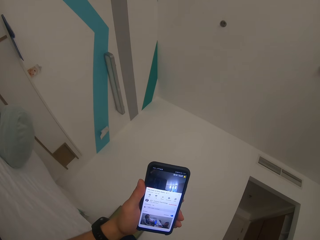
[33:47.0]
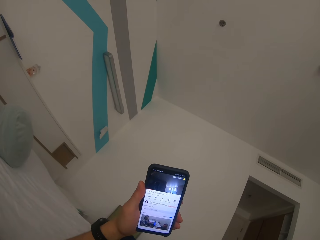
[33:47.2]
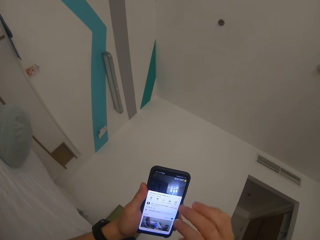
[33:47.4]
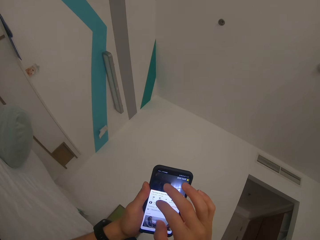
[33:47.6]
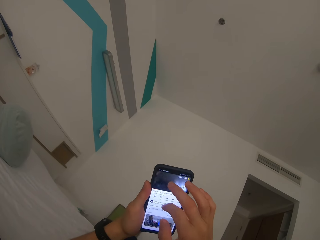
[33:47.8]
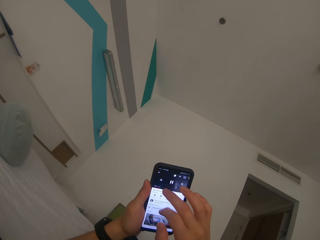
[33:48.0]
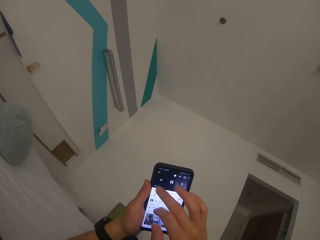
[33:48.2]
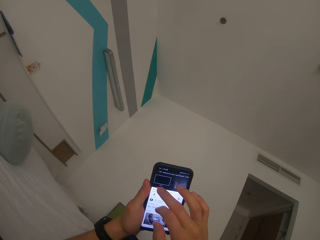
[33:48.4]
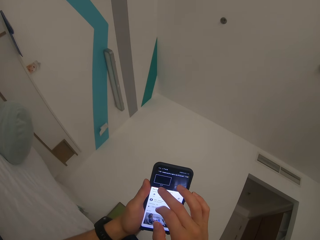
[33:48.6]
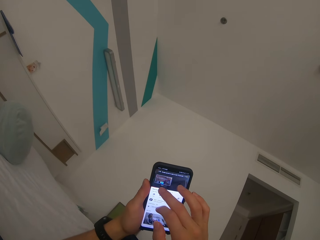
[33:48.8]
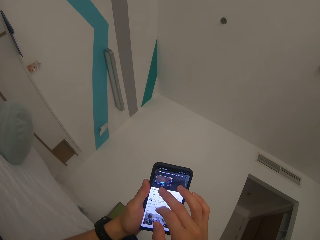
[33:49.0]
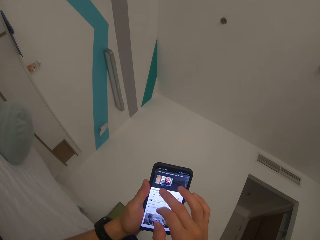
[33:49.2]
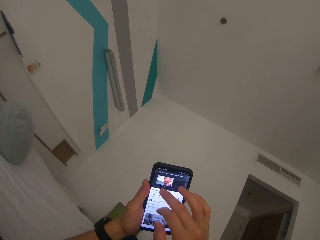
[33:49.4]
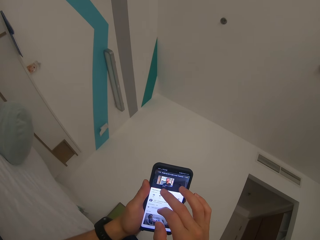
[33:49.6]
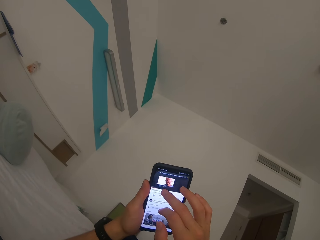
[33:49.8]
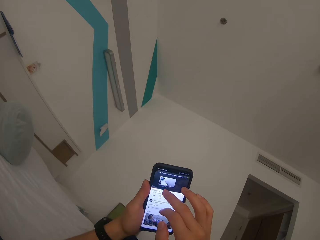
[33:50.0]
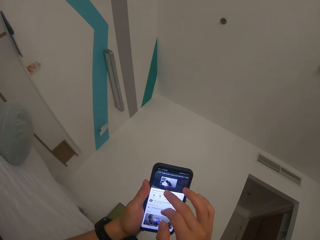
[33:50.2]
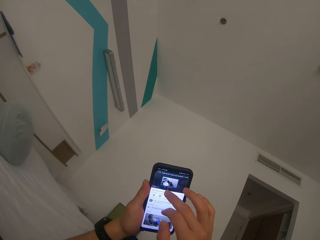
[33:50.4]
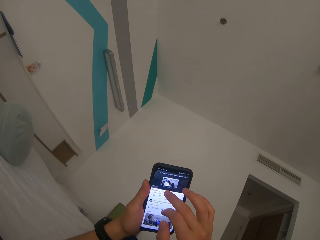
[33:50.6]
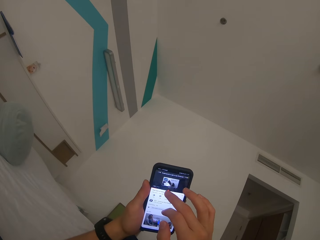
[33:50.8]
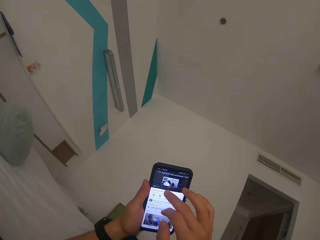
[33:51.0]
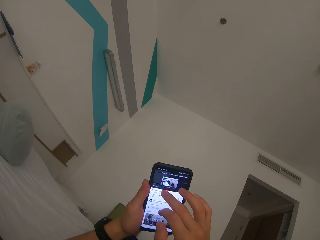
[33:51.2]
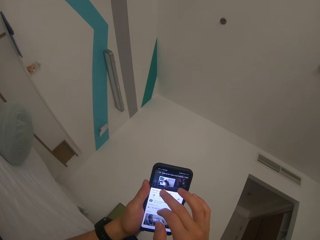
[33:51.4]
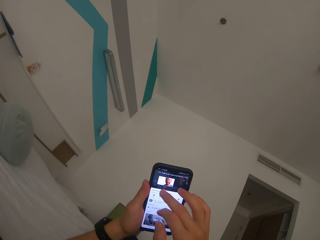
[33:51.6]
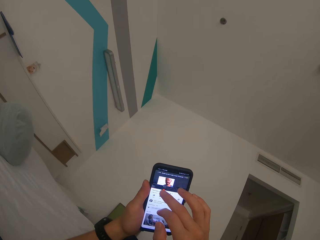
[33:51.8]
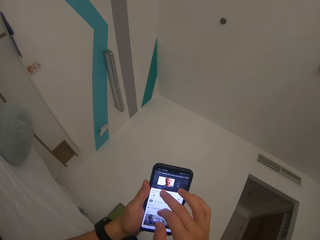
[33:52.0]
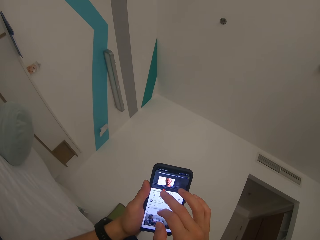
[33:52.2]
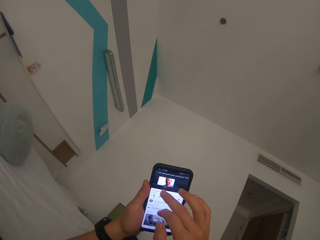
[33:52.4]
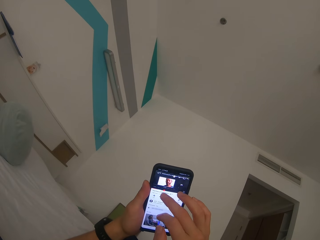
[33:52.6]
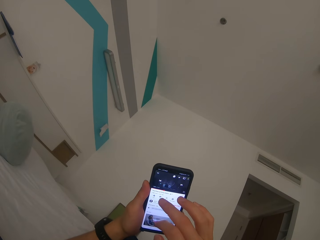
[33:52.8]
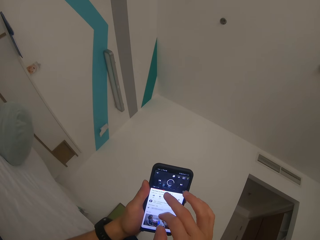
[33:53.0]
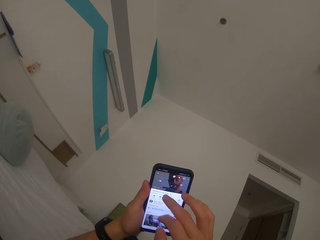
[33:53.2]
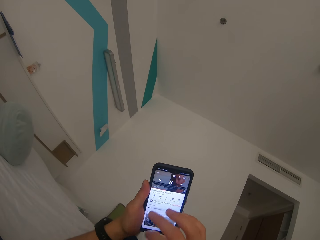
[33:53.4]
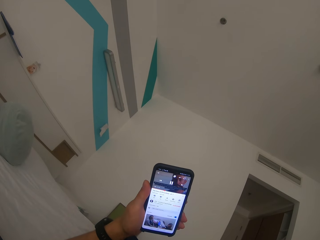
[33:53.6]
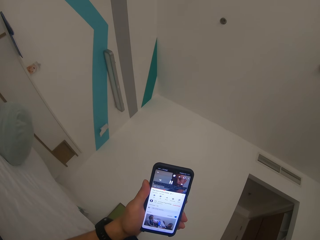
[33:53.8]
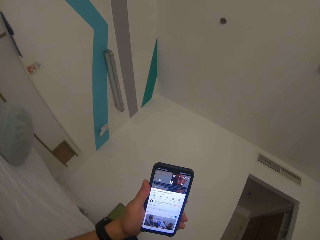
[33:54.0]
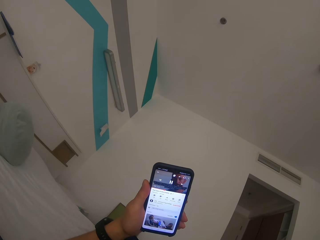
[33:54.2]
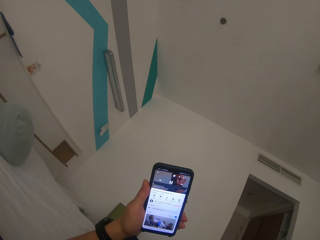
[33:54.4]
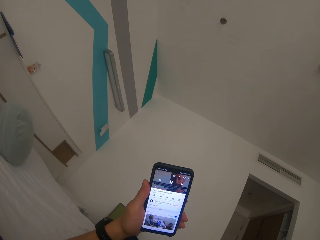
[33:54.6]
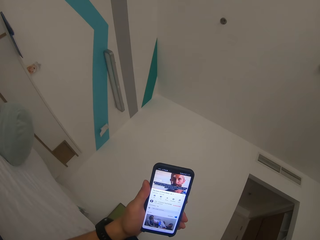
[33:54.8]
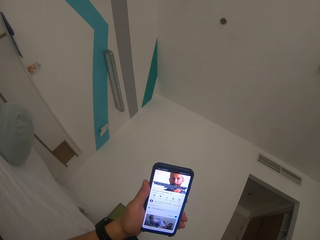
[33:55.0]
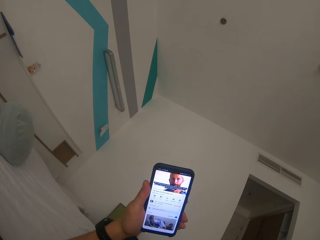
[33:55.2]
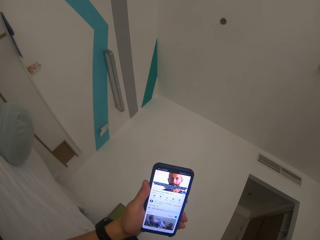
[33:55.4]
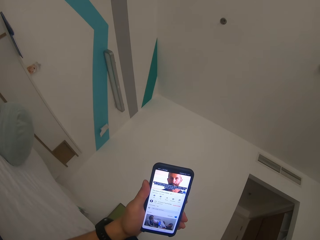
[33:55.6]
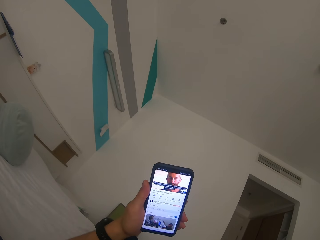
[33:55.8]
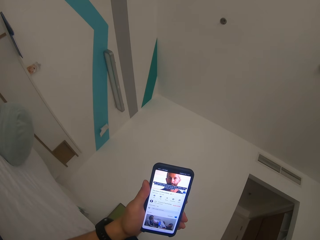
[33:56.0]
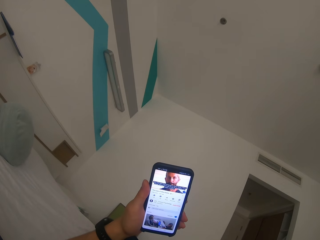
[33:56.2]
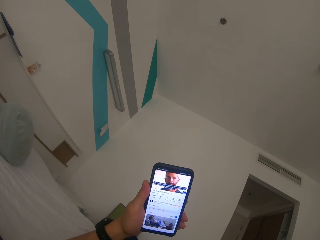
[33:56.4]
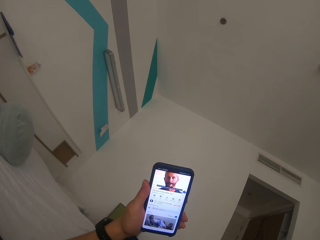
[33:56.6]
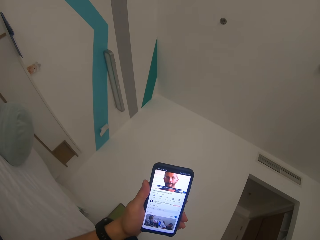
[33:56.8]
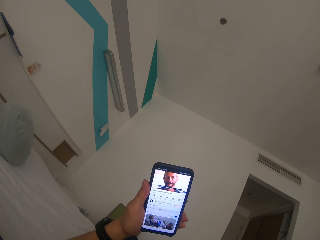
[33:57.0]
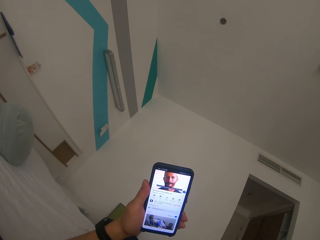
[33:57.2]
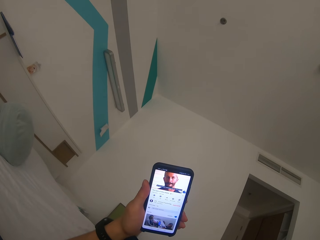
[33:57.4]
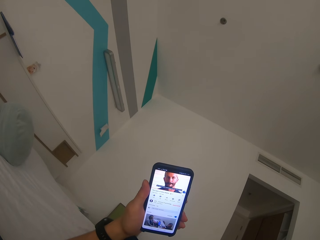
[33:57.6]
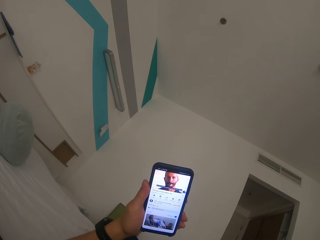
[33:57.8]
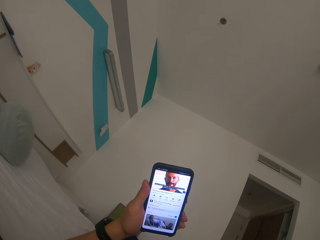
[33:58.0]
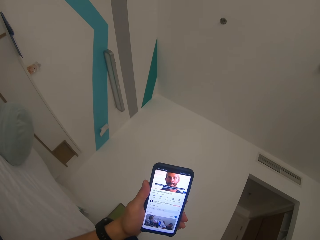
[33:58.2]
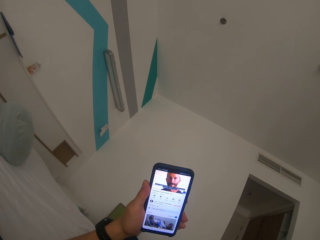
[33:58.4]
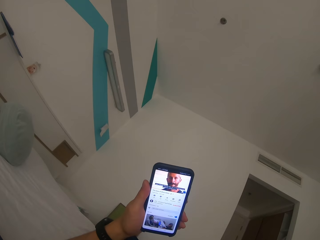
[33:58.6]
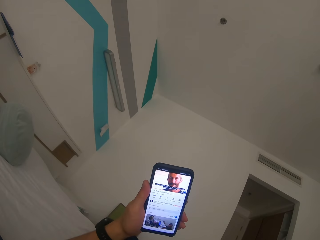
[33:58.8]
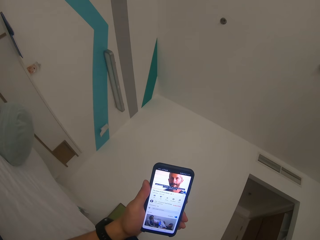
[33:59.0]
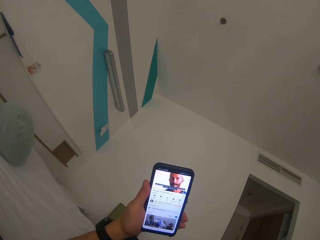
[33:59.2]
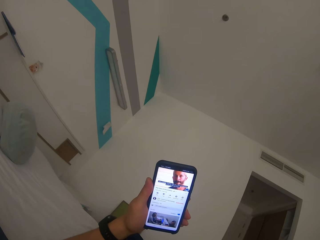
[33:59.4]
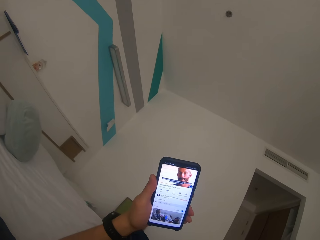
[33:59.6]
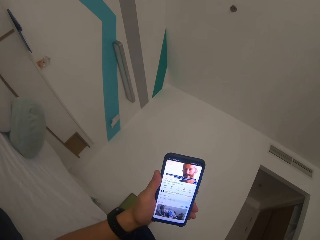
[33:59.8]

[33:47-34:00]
The camera wearer scrolls on the mobile phone. They watch on the mobile phone.

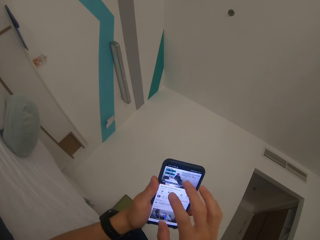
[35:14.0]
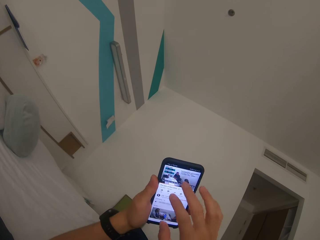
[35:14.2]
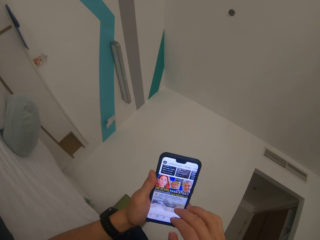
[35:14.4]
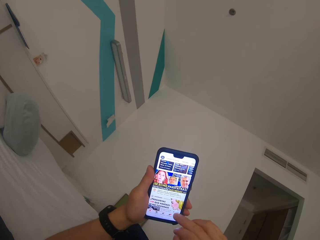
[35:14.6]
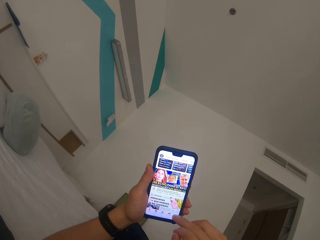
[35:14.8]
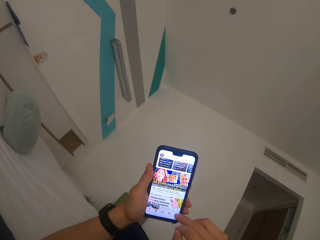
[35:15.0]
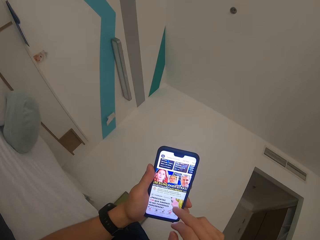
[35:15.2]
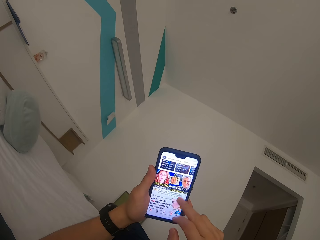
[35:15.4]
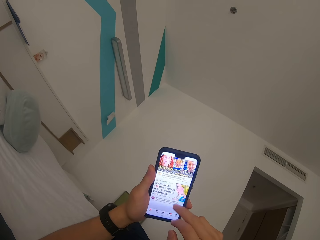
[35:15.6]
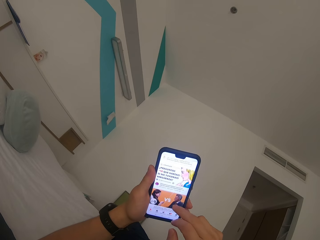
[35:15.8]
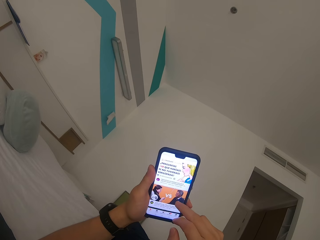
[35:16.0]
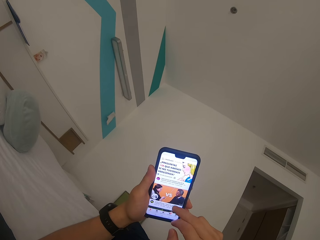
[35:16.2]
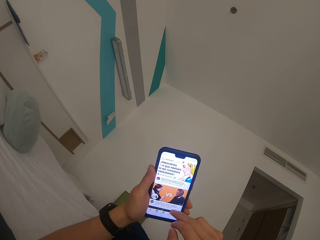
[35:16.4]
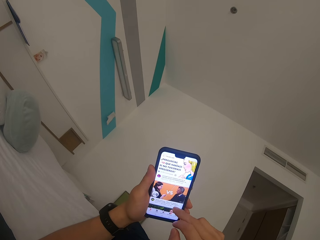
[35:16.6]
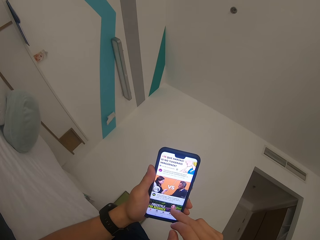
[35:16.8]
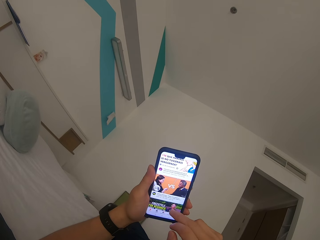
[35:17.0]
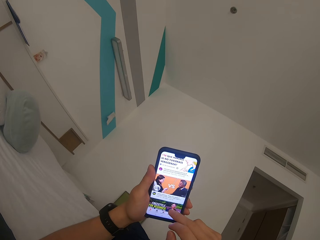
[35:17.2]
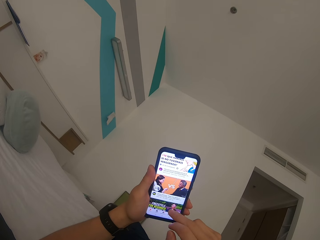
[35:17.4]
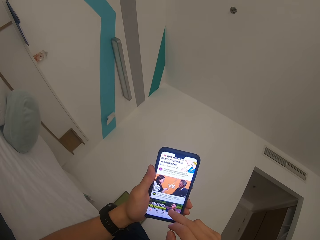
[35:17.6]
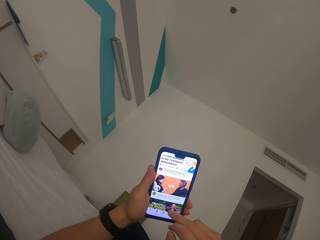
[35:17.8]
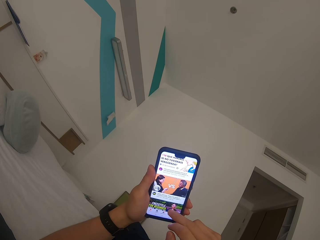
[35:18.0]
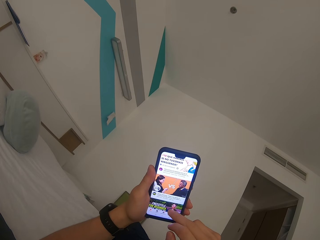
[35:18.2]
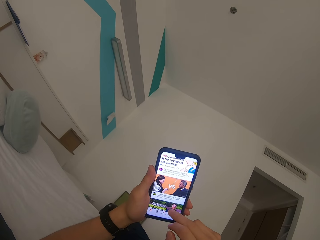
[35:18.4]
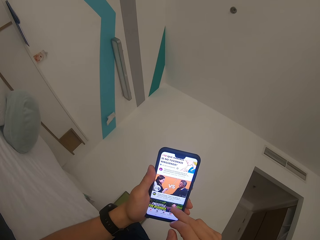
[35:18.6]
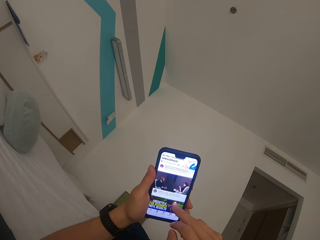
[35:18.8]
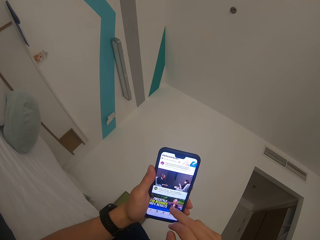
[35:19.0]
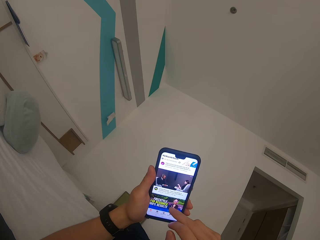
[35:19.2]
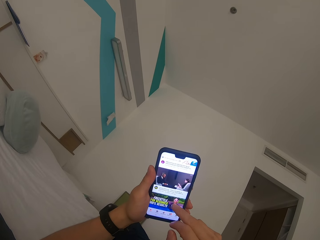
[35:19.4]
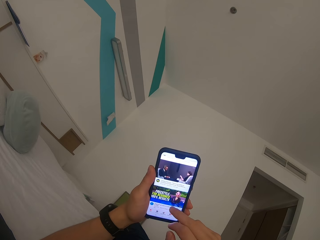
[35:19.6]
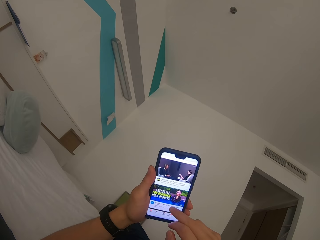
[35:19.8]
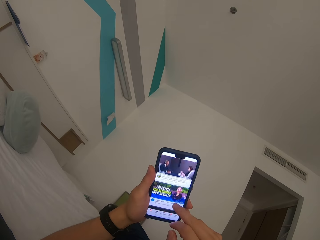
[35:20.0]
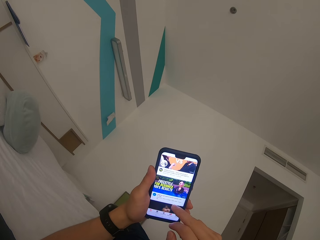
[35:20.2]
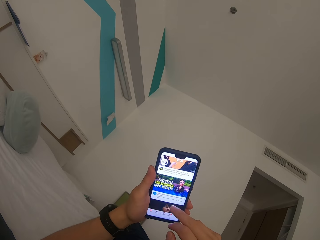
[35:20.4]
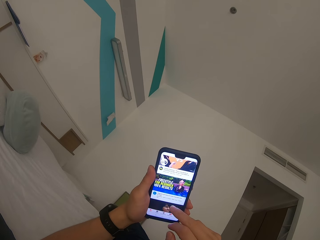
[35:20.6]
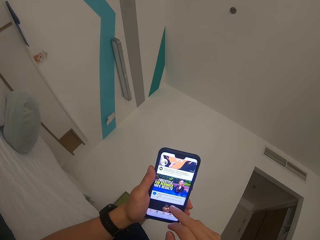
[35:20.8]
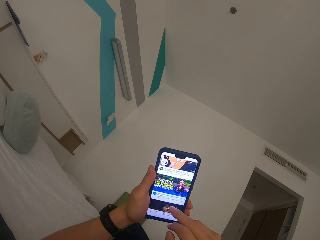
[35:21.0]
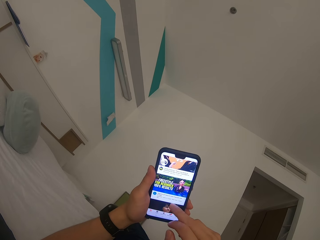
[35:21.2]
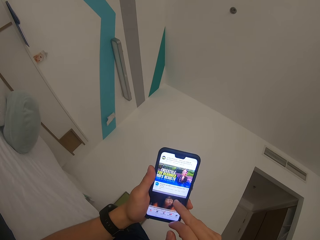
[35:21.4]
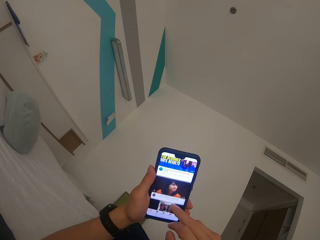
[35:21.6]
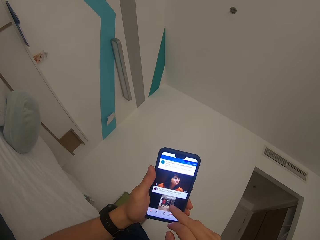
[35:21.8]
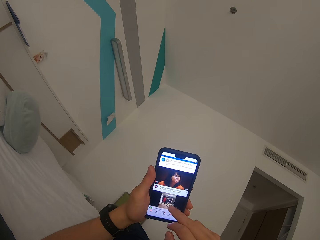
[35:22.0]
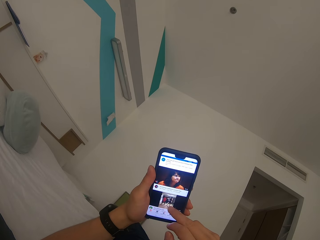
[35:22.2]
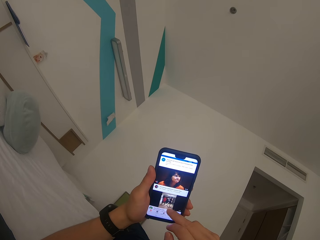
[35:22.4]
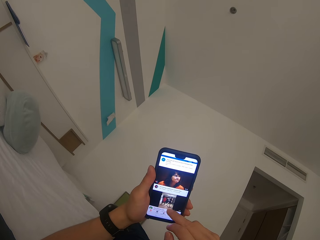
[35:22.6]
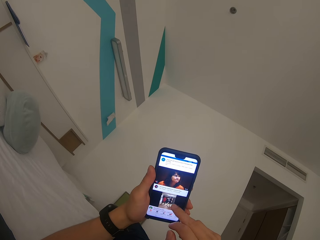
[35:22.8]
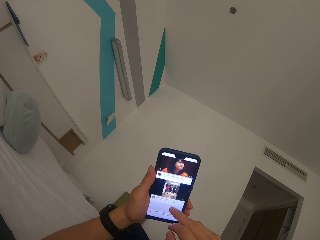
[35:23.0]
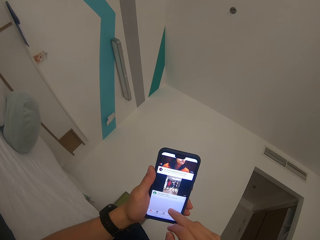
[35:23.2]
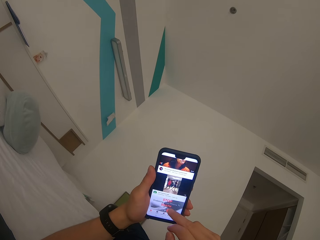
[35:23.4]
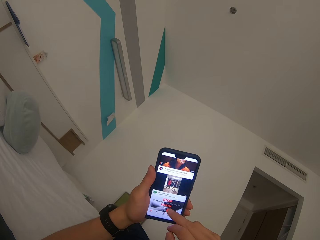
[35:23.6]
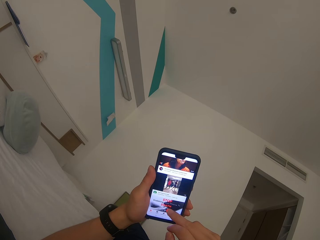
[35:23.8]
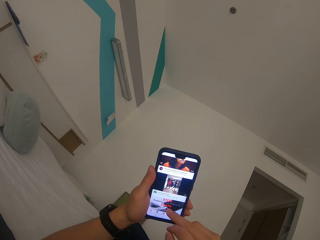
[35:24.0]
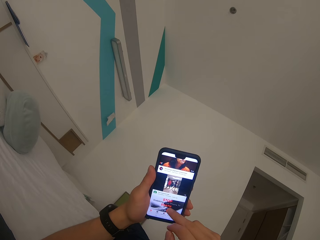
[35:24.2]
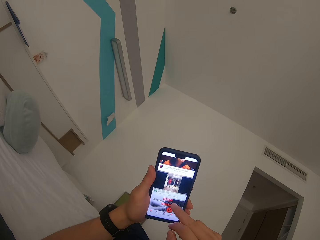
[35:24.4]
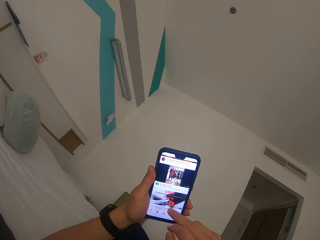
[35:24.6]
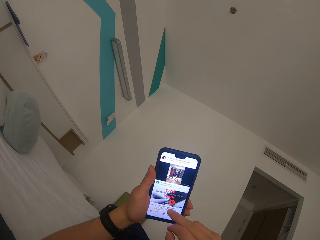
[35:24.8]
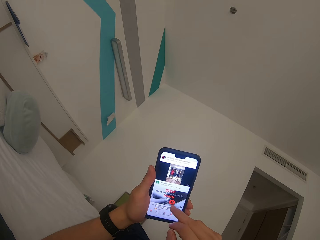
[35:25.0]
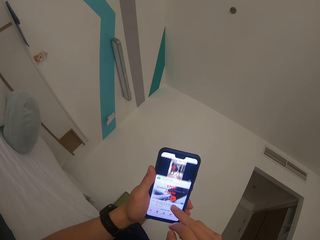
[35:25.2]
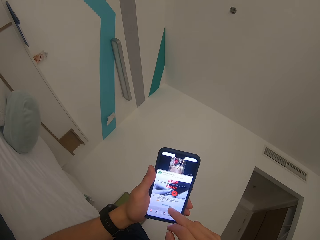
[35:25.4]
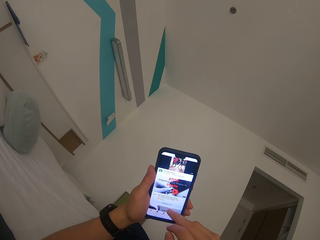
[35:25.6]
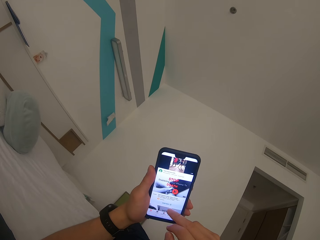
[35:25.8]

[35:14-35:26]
The camera wearer scrolls on the mobile phone.
